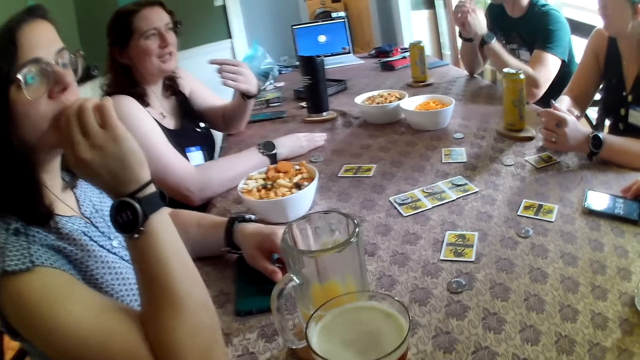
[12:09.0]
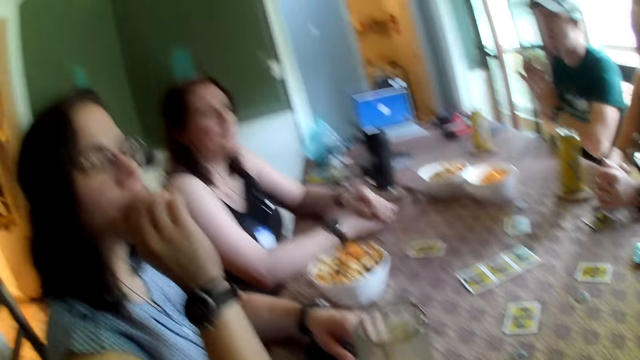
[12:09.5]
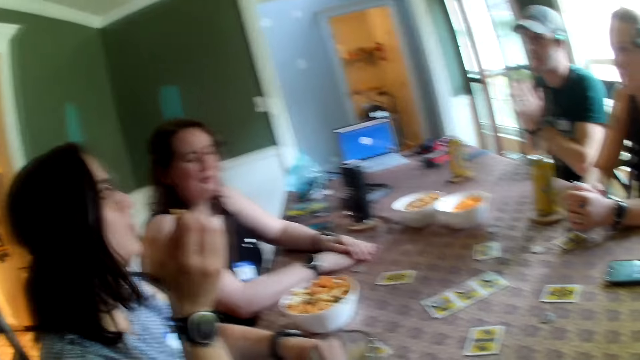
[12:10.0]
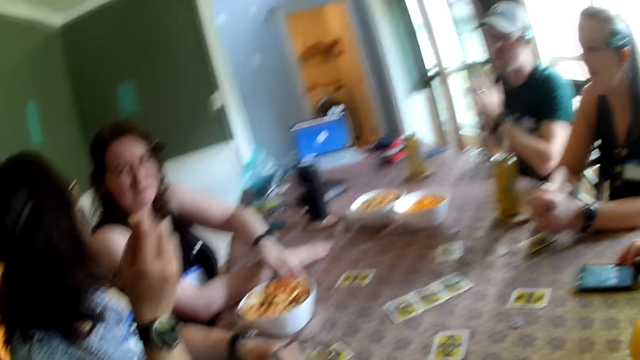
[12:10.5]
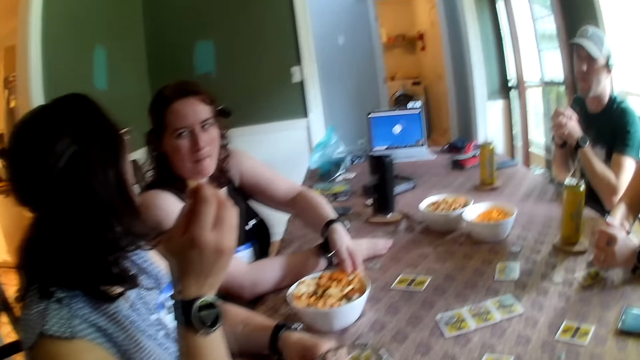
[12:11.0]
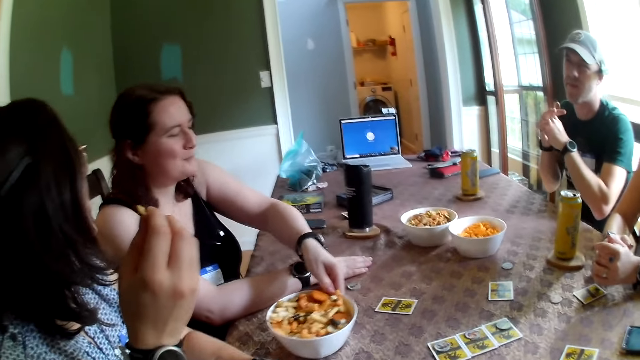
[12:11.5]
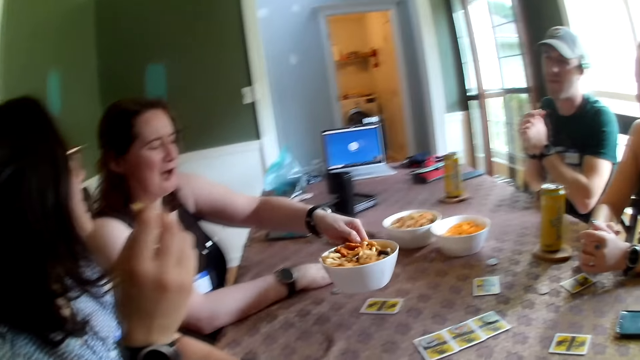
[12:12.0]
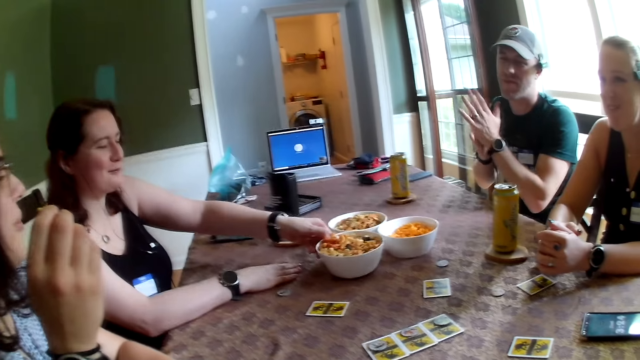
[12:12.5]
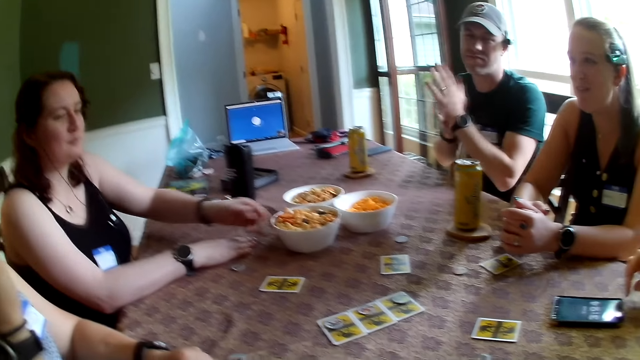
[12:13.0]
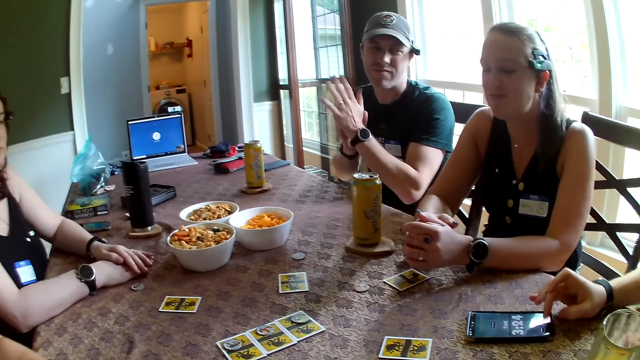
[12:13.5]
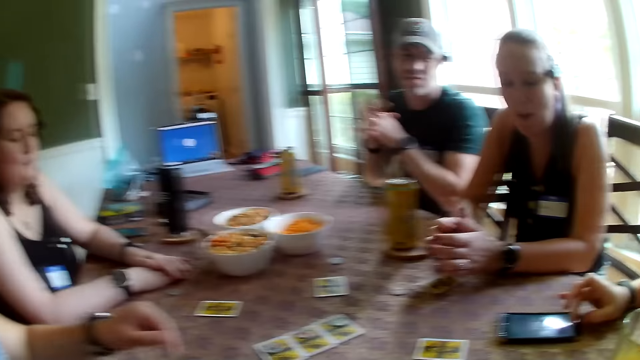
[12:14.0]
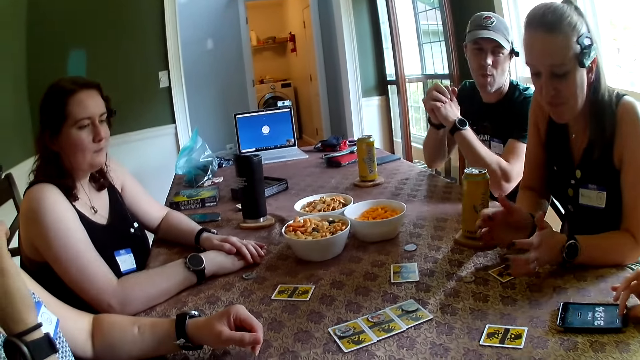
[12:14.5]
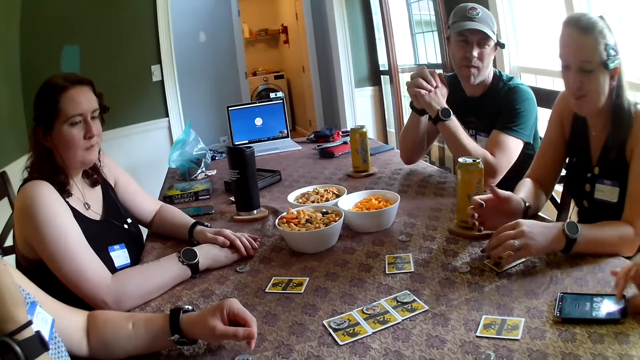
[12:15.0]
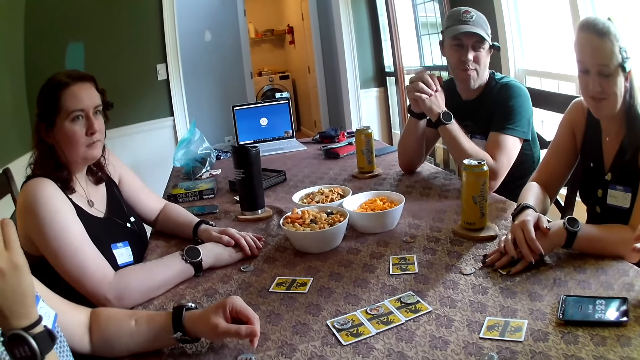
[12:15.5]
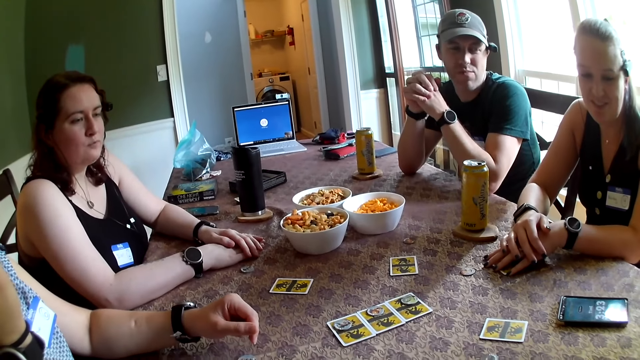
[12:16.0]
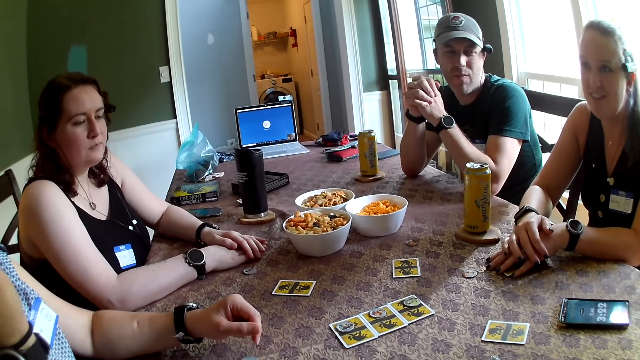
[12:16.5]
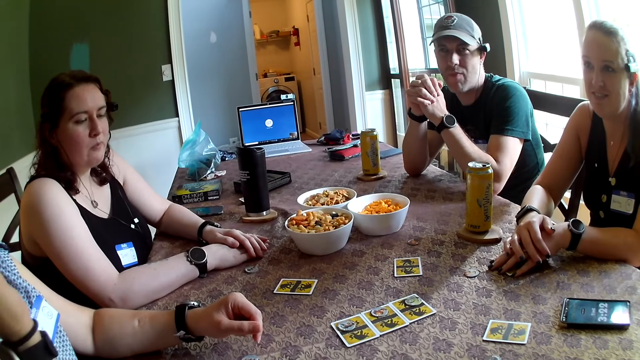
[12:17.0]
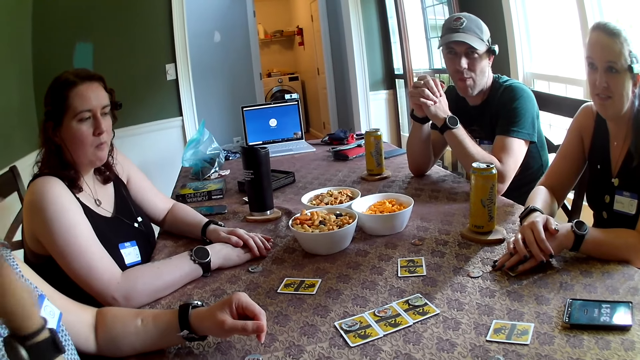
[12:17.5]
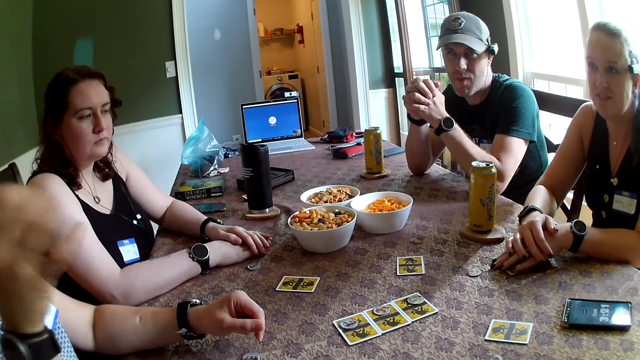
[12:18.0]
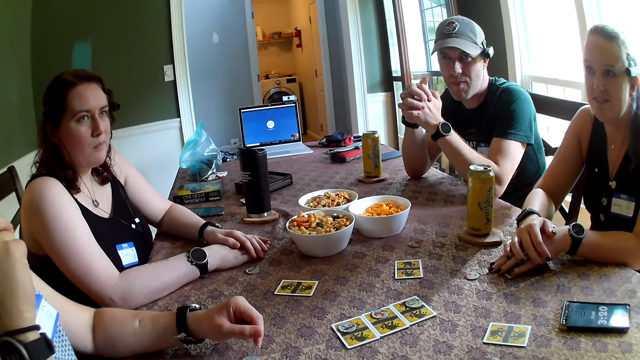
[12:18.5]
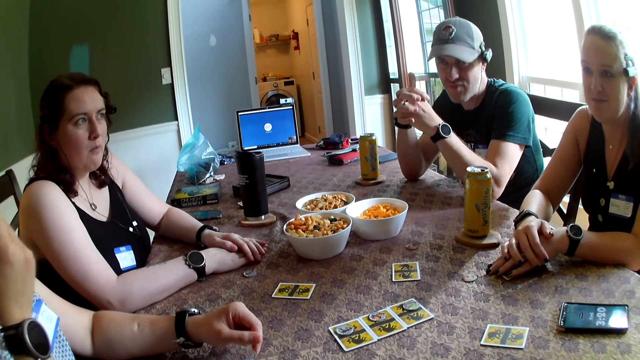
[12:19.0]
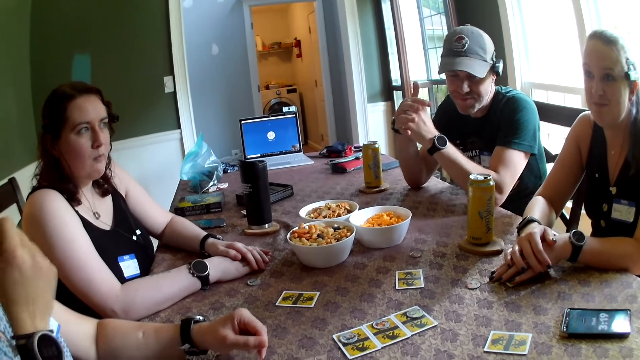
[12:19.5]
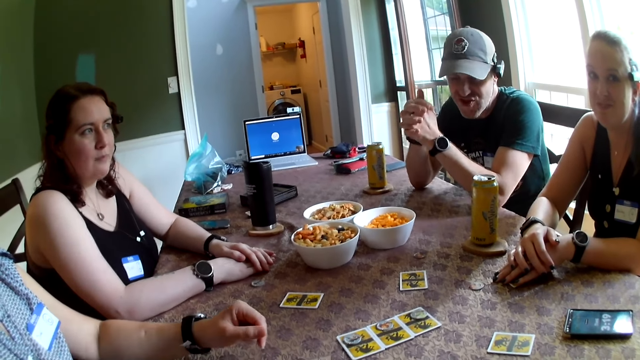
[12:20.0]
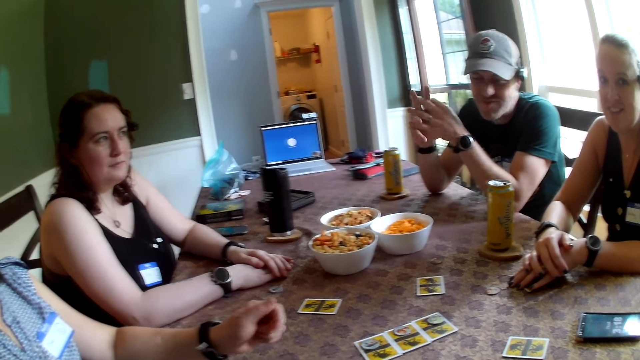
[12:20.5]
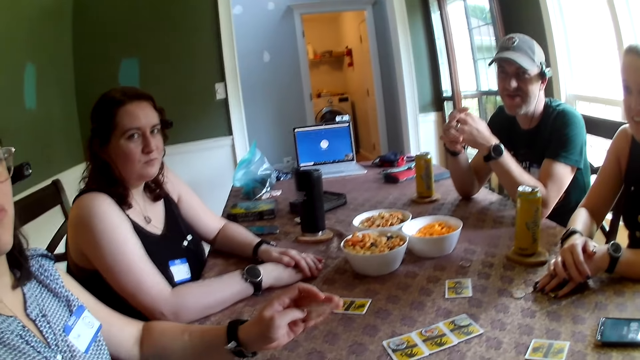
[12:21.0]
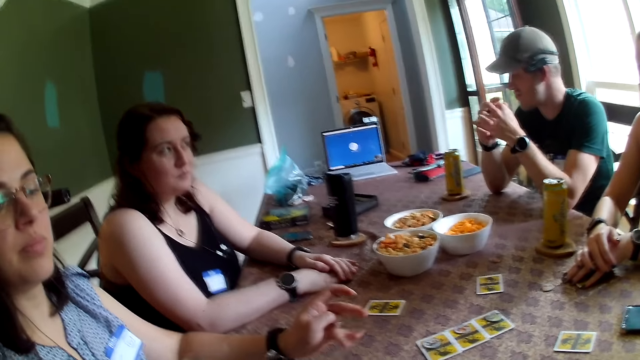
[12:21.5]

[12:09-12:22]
A person eats something. A woman picks the bowl of snacks from the table with her left hand. She drops the bowl of snacks on the table with her left hand. A man operates the phone on the table with his right hand. The person gestures with her right hand.

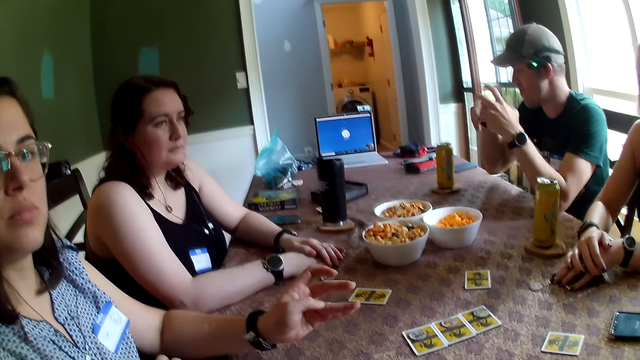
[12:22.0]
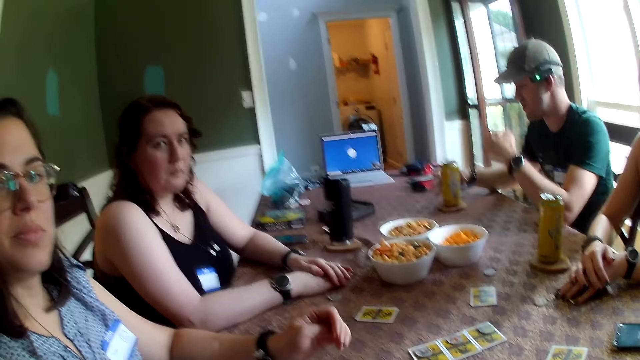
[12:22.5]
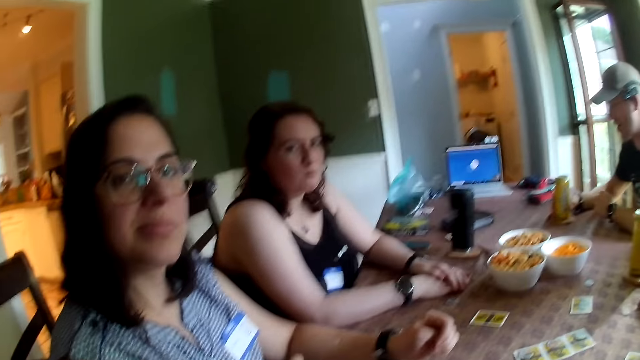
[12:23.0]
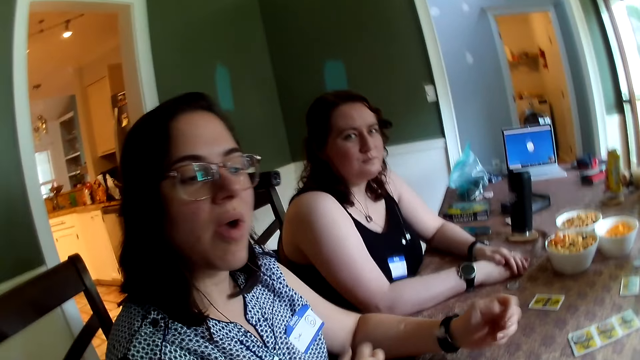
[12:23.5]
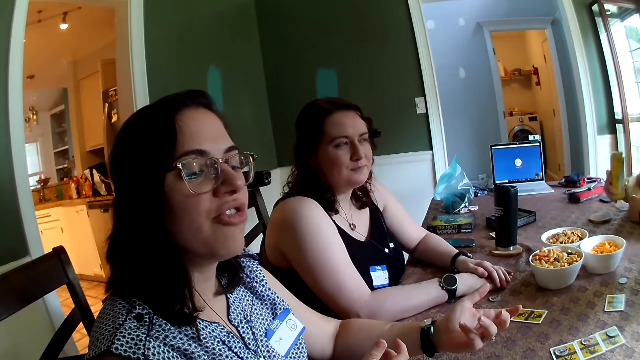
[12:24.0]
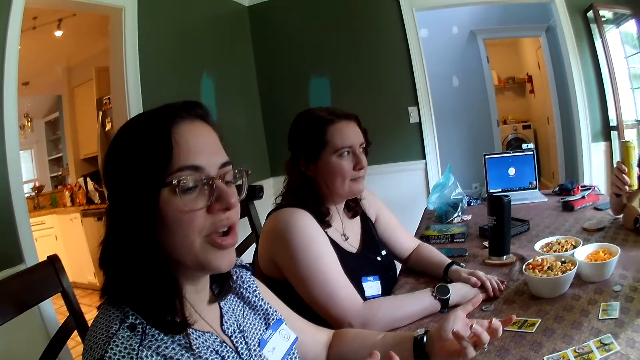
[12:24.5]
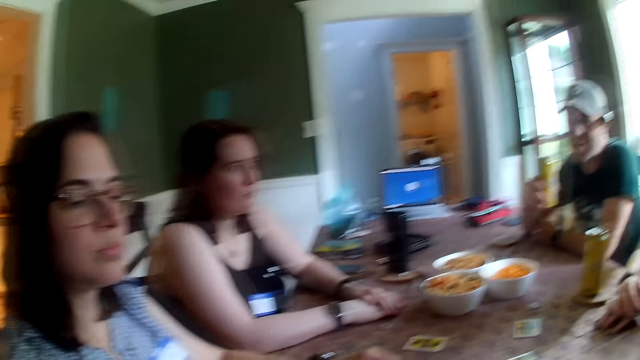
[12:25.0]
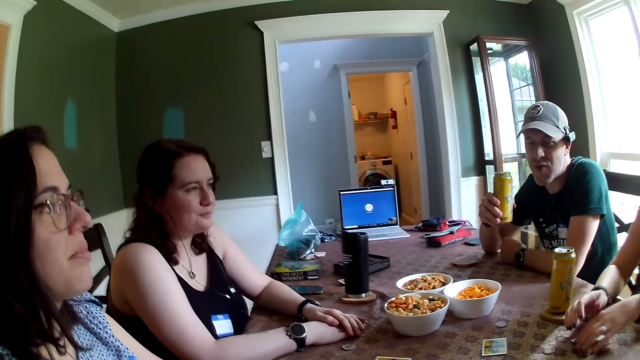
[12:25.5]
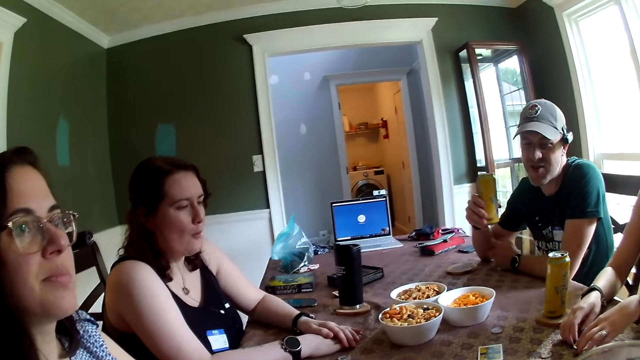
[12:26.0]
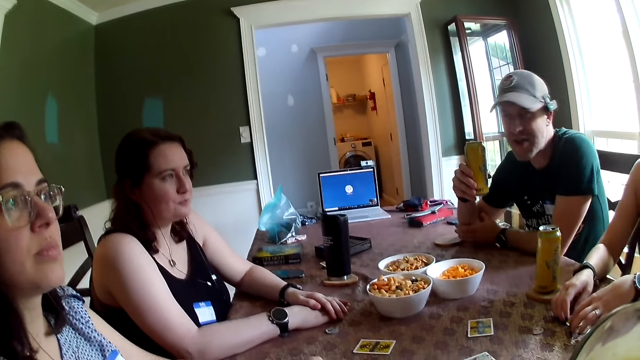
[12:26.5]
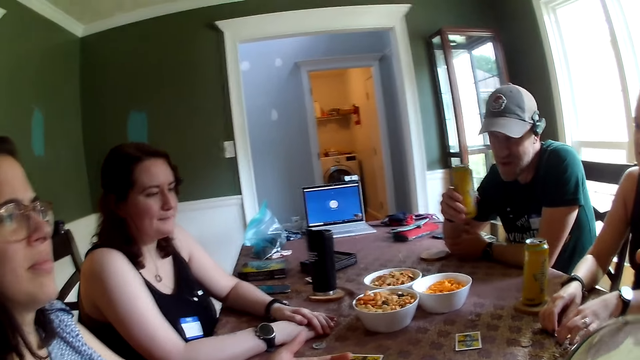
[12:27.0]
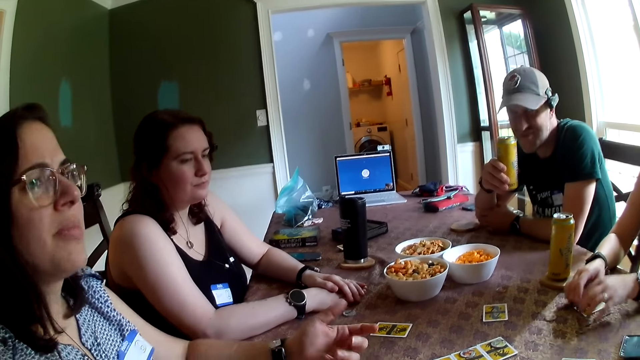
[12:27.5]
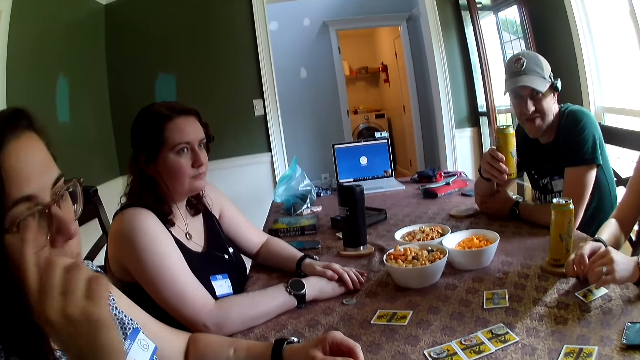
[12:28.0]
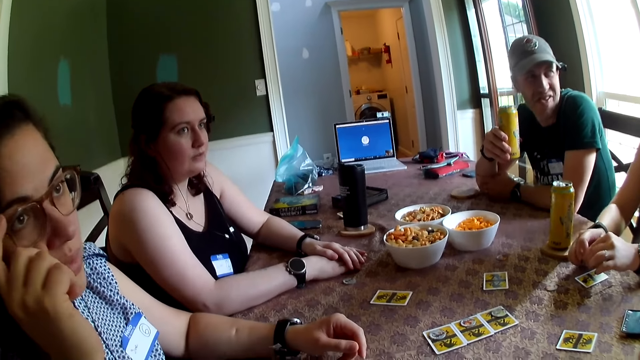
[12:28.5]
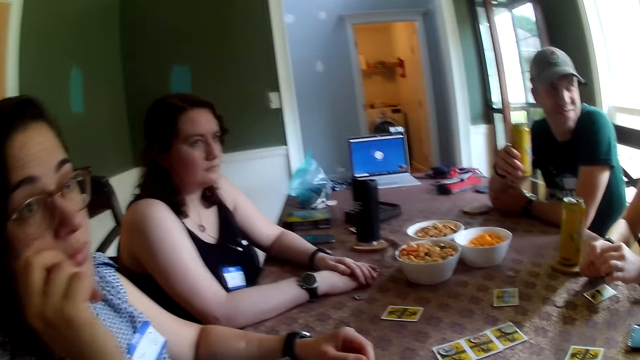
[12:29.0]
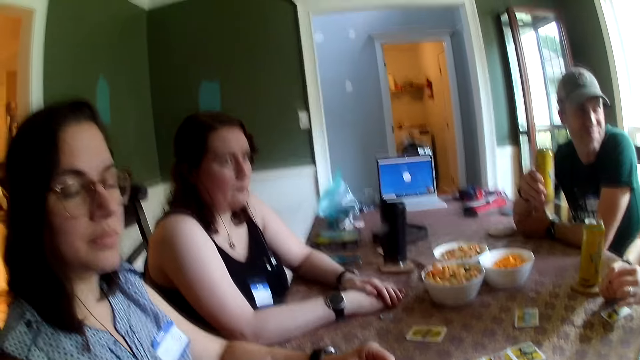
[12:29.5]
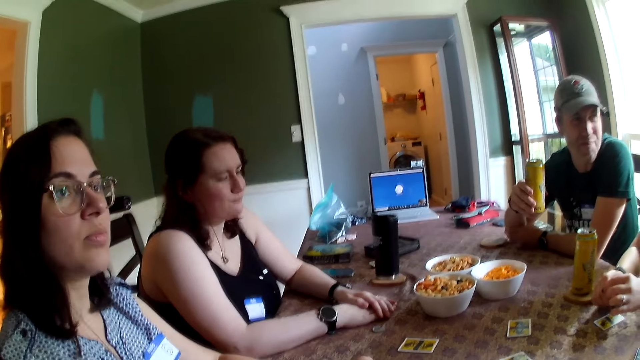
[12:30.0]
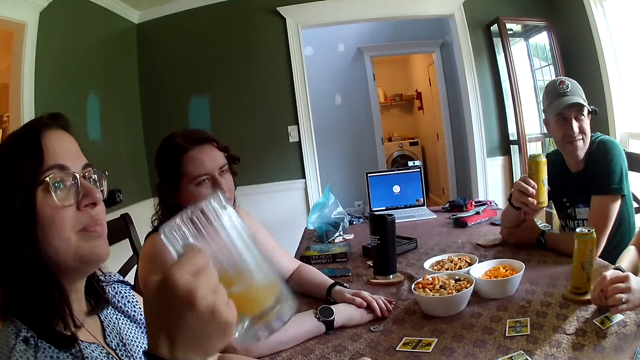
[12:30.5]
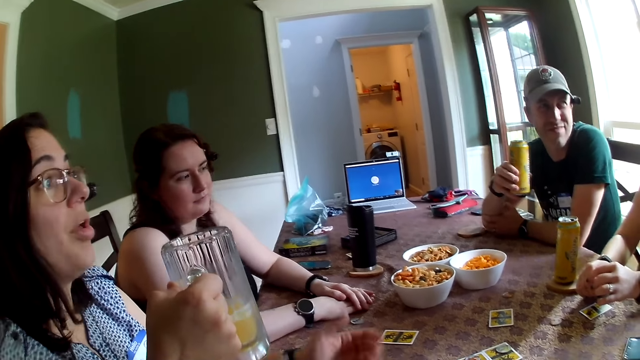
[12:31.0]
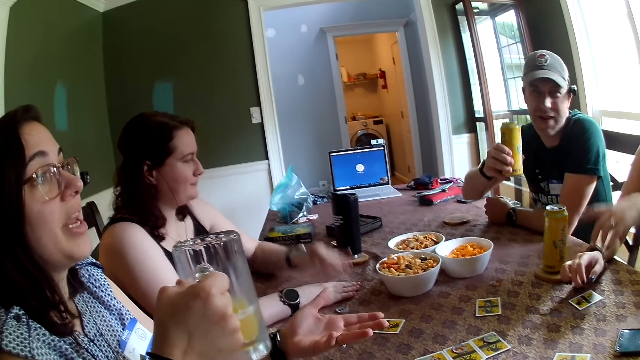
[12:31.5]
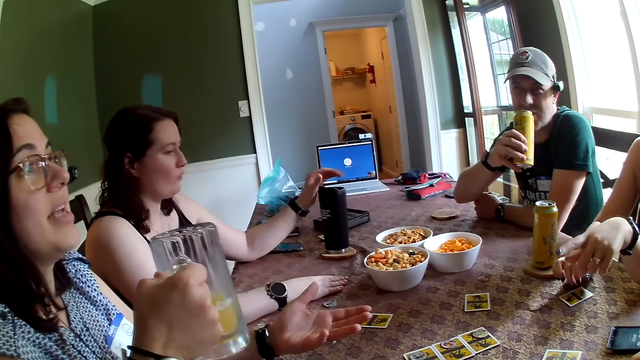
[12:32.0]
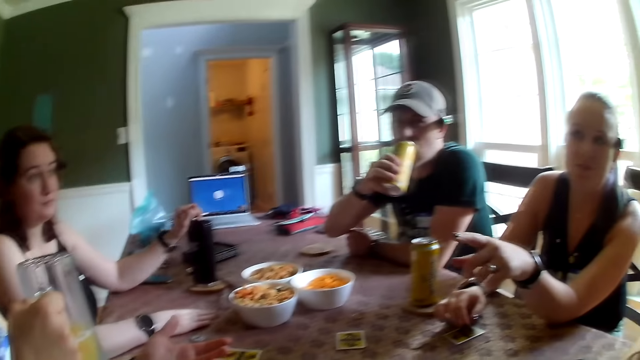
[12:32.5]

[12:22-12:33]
A man picks the canned drink on the table with his right hand. The camera wearer looks at a person. They look in front. The person touches the specs with her right hand and picks a mug with her right hand. The man drinks from the can in his right hand.
